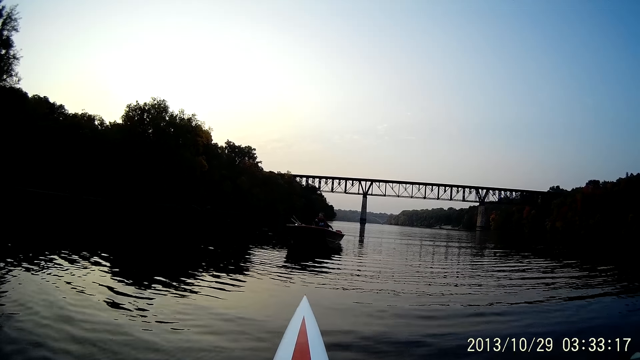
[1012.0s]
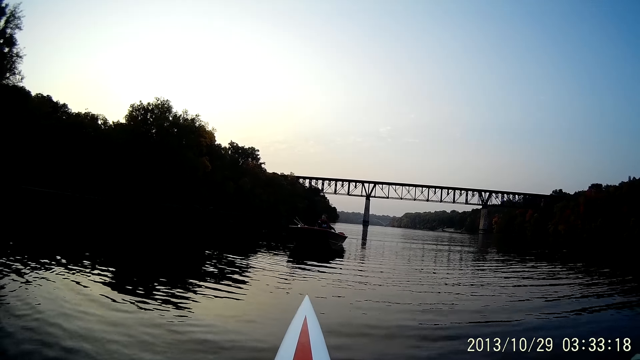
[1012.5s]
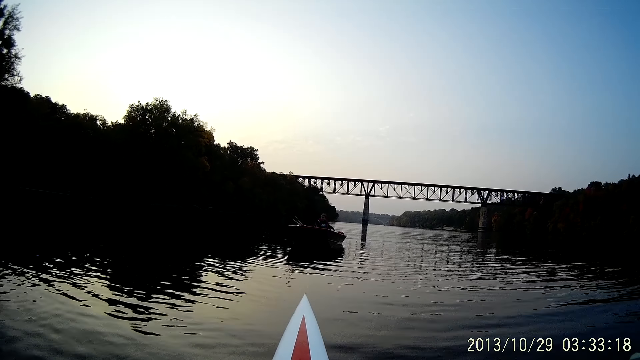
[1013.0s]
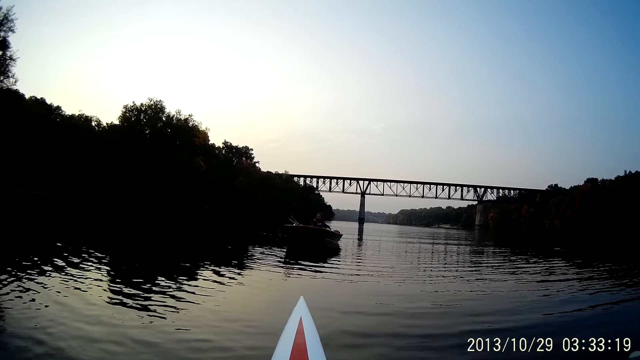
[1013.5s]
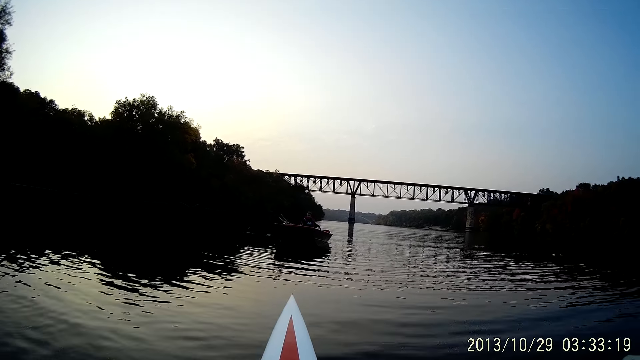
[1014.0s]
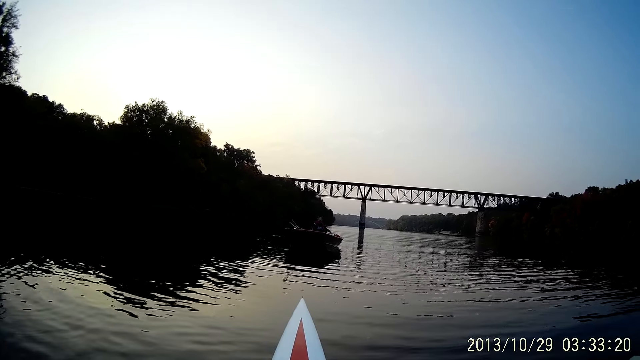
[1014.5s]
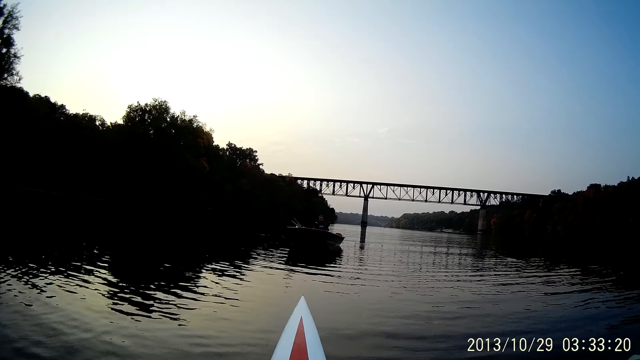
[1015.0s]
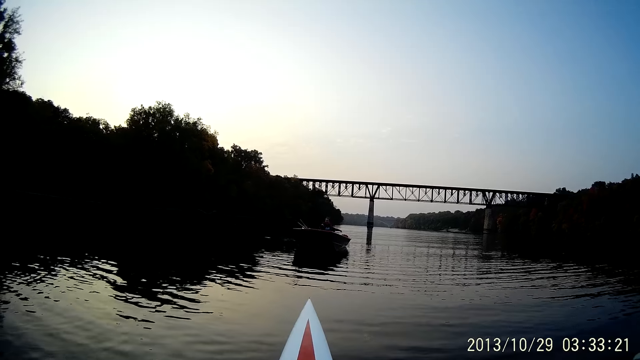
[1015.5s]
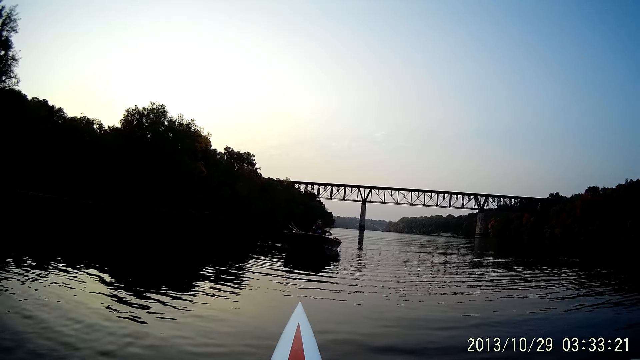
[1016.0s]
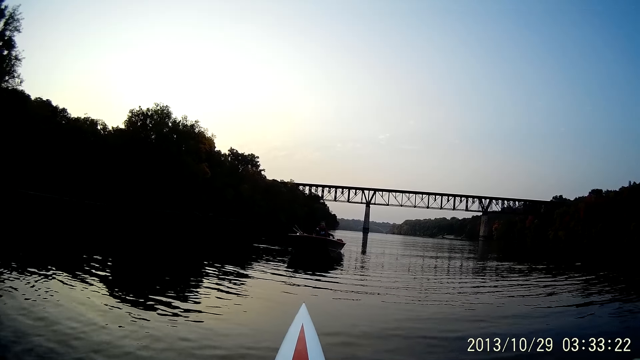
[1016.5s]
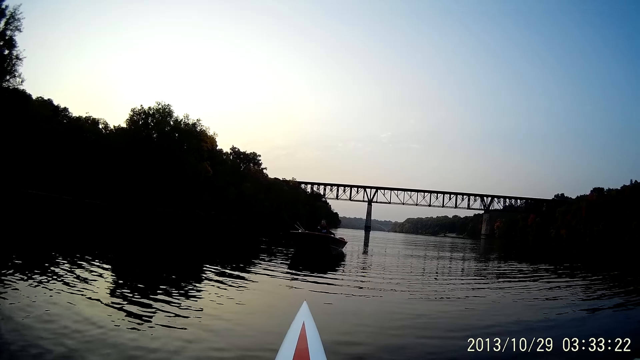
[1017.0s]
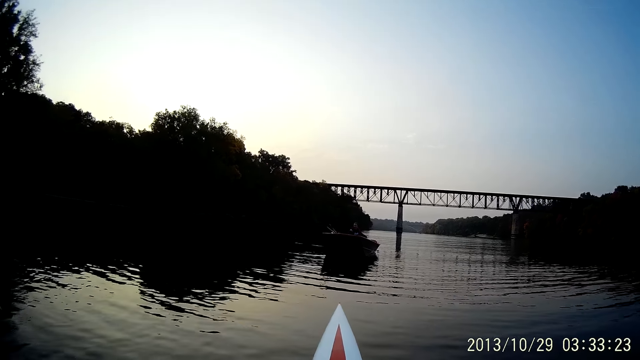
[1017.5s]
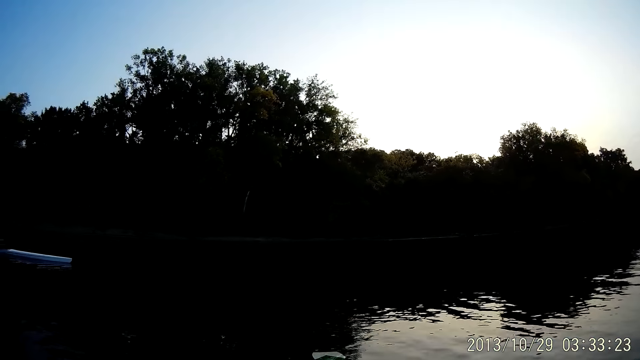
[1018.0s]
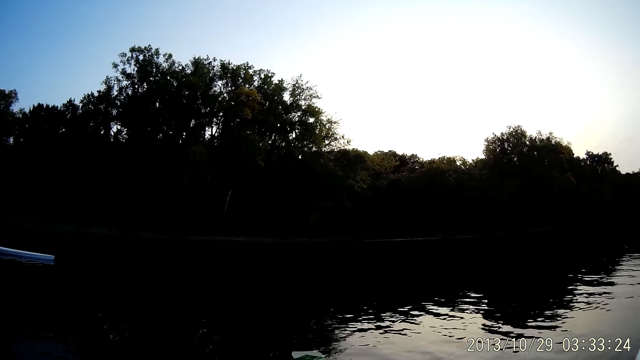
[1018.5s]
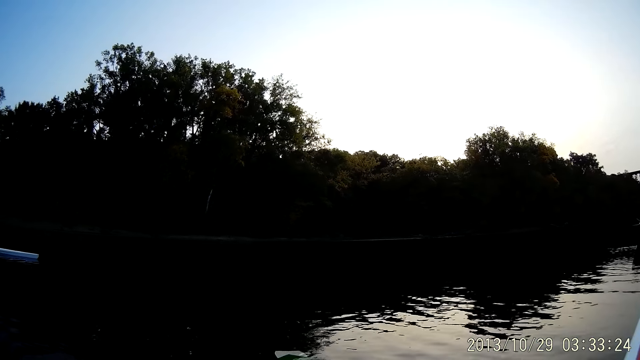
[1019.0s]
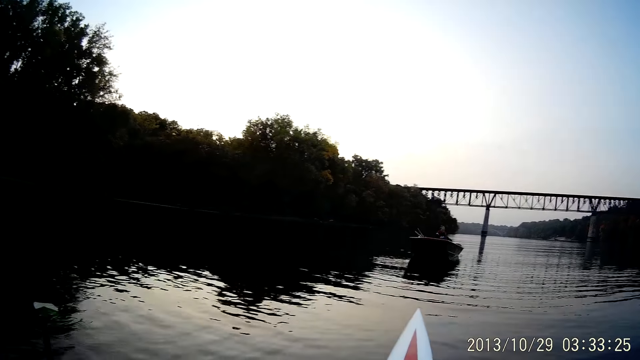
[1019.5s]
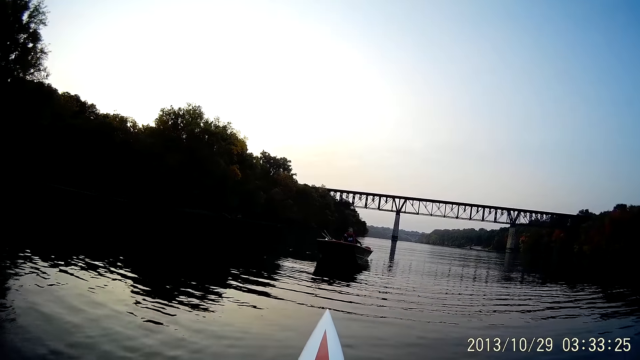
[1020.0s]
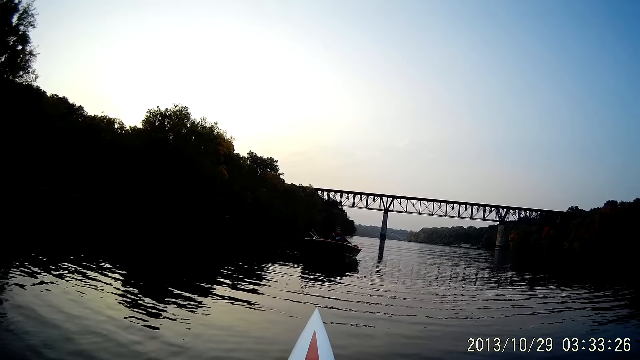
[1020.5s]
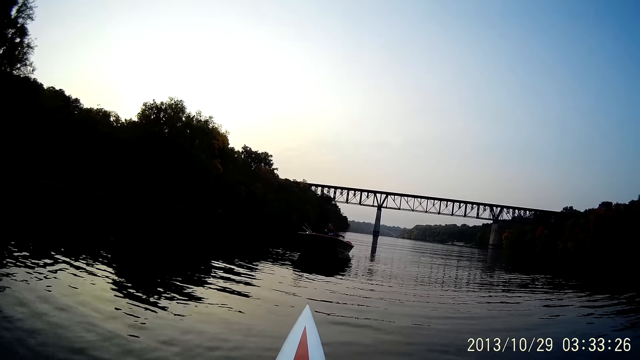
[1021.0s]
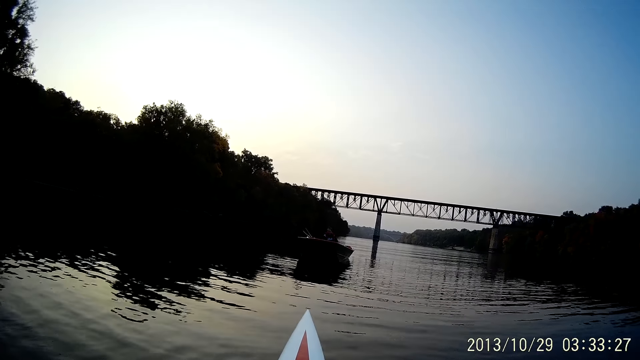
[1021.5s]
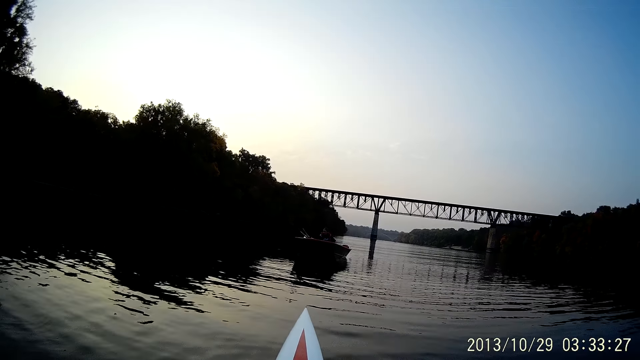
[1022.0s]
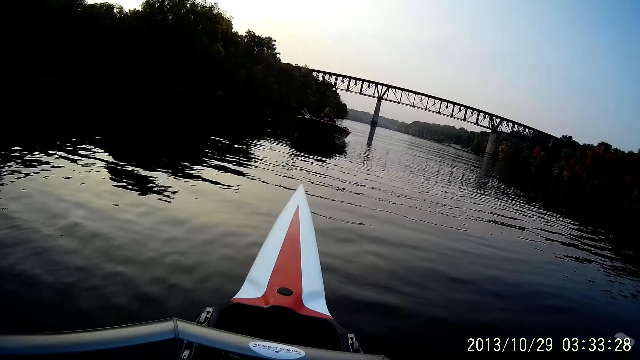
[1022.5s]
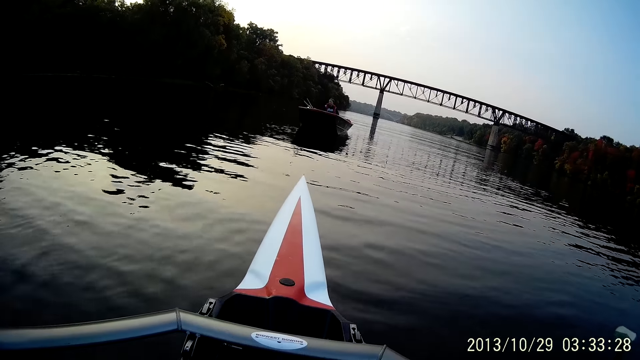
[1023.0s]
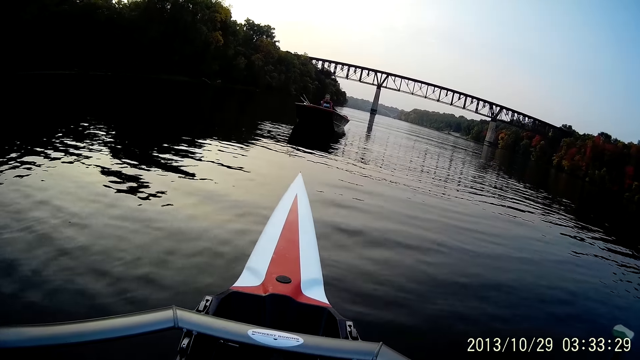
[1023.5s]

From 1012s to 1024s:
The camera wearer looks at the trees beside the lake. They look at a woman.

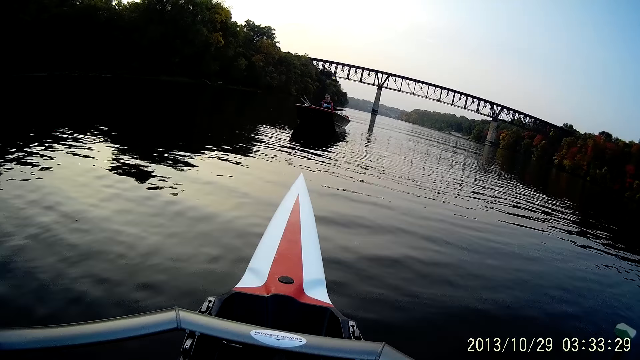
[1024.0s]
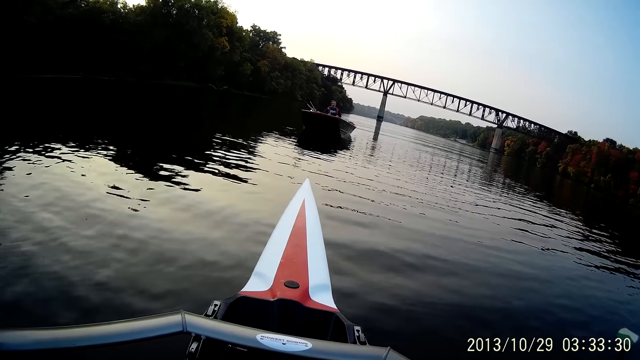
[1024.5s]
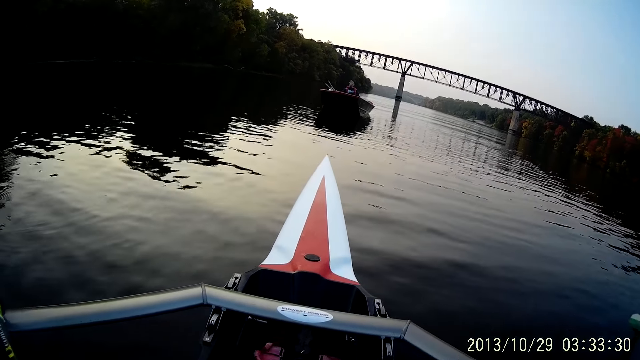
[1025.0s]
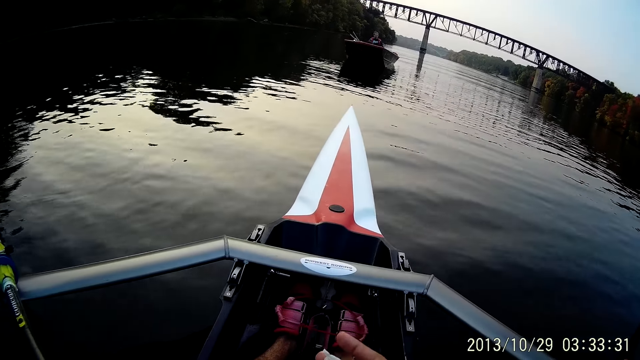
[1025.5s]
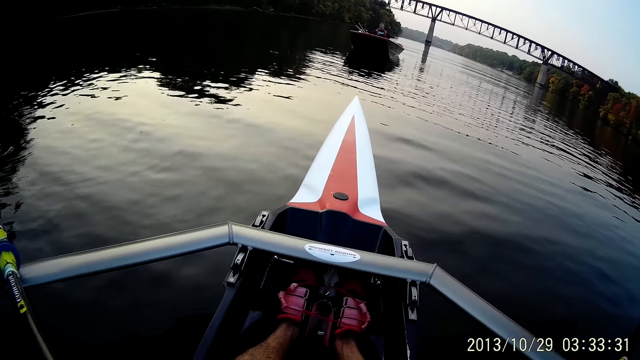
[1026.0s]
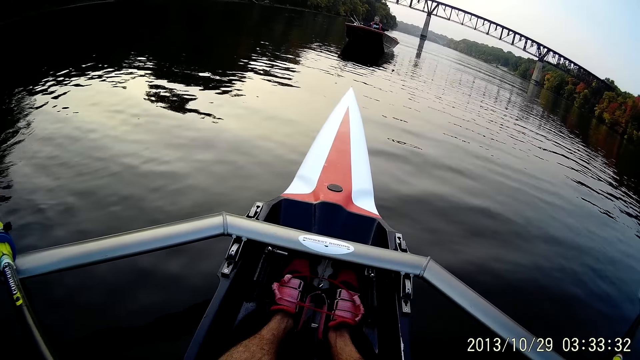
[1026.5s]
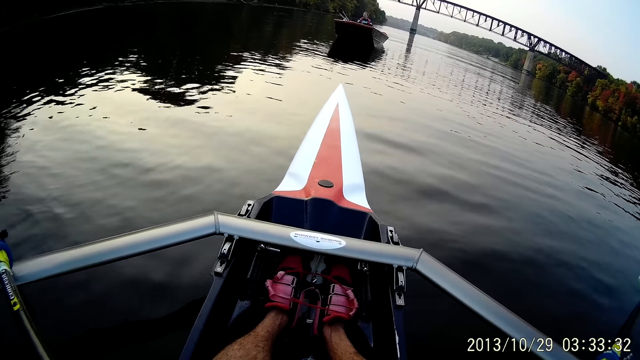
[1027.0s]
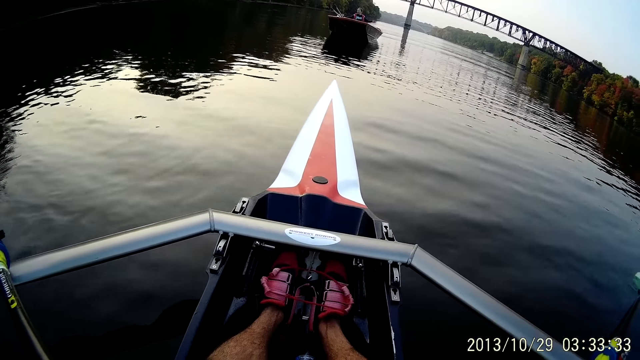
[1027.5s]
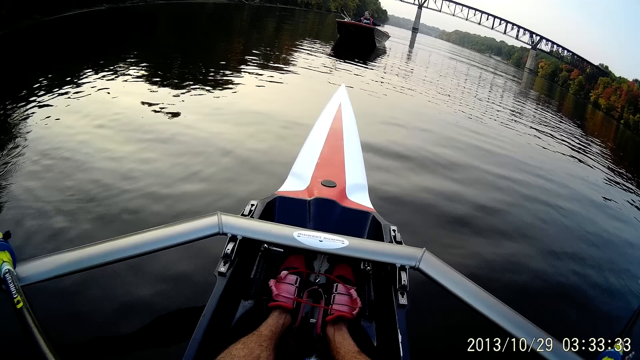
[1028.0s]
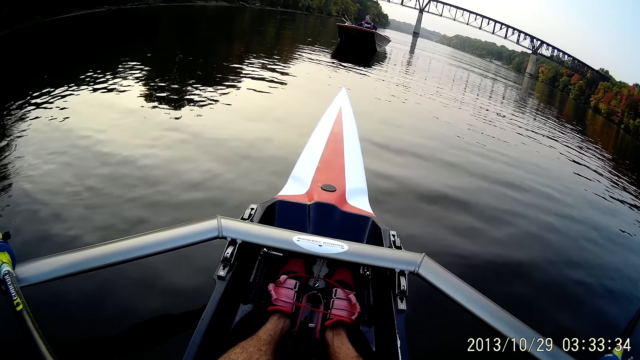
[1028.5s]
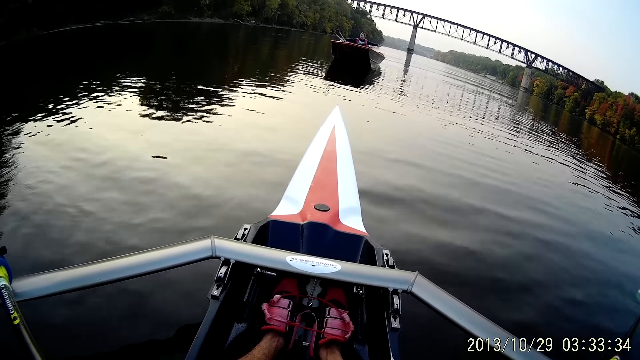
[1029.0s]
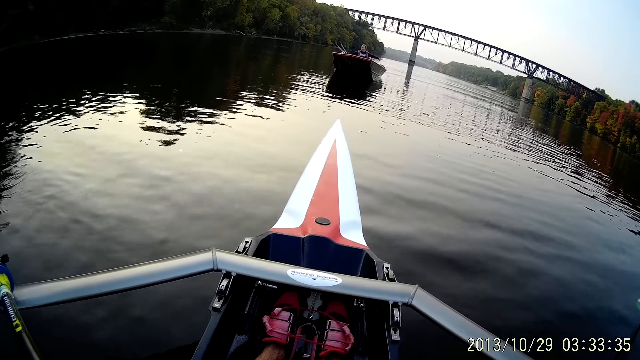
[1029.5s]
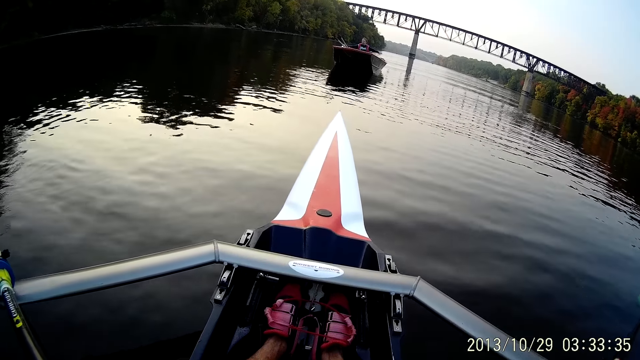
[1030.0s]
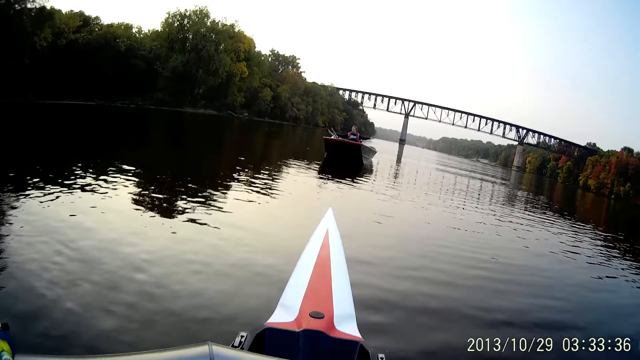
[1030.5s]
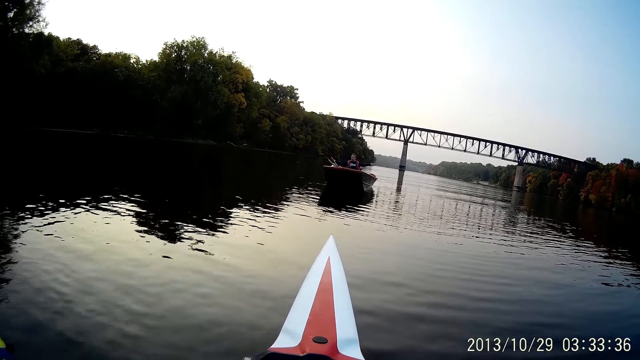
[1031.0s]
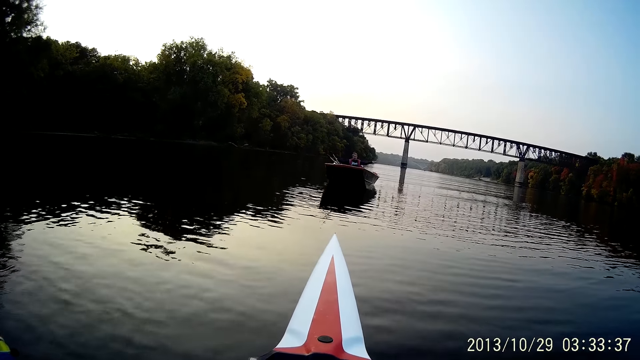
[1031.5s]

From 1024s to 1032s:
The camera wearer looks at the boat. They hold something.
